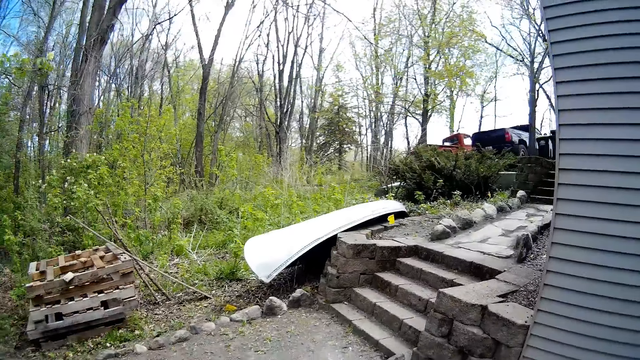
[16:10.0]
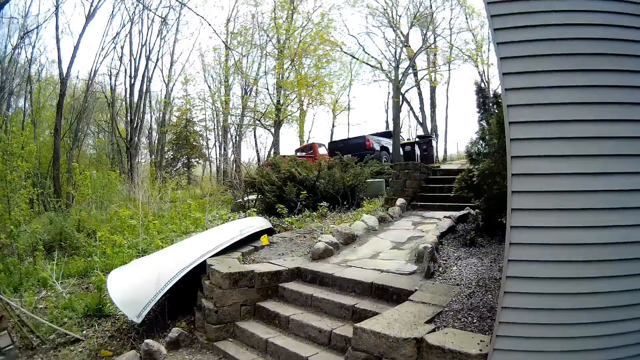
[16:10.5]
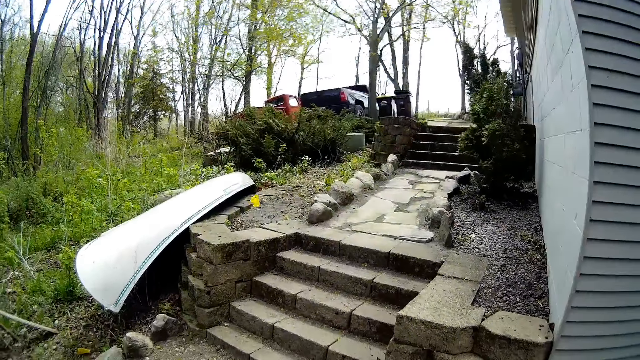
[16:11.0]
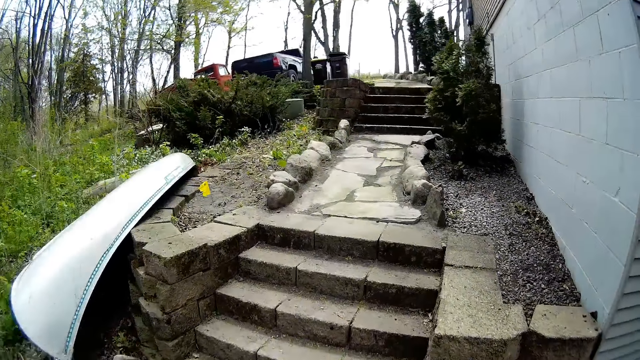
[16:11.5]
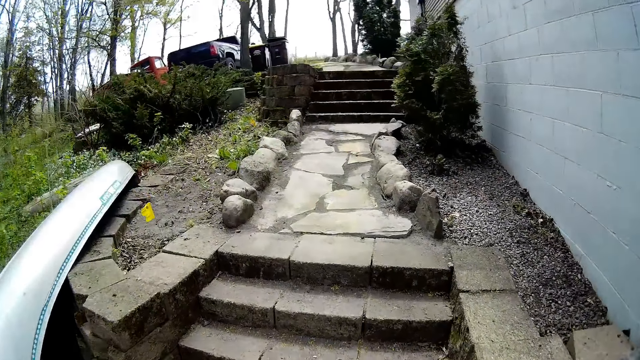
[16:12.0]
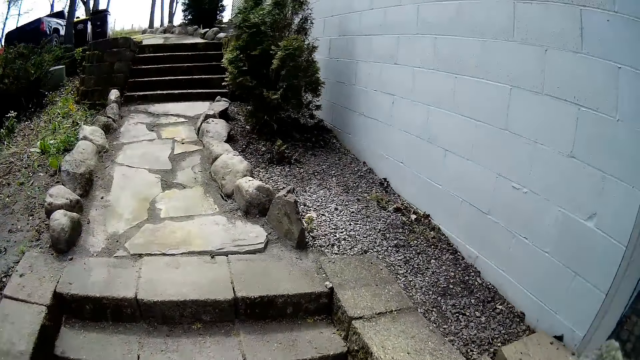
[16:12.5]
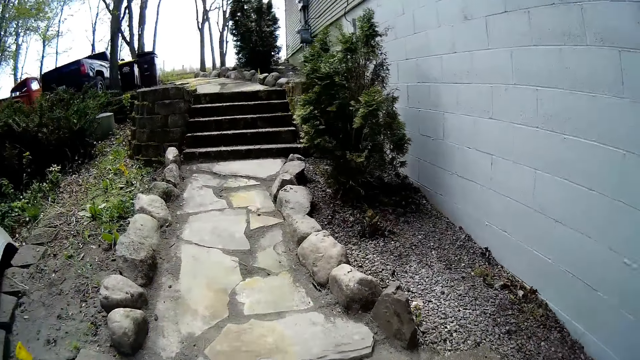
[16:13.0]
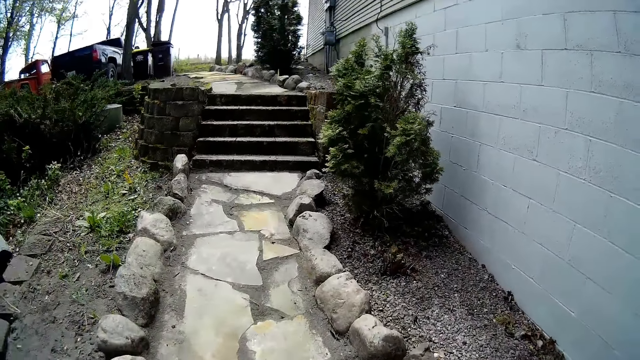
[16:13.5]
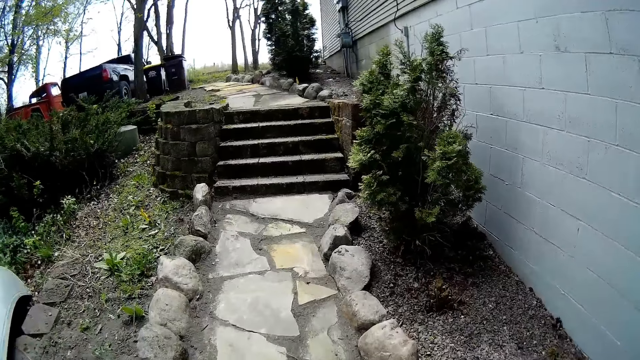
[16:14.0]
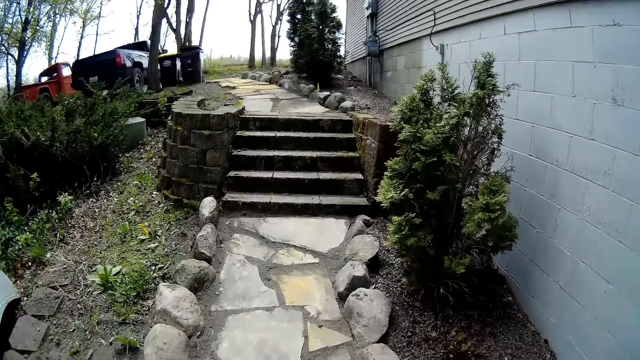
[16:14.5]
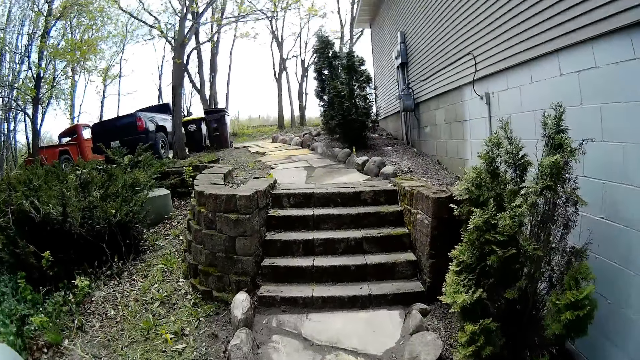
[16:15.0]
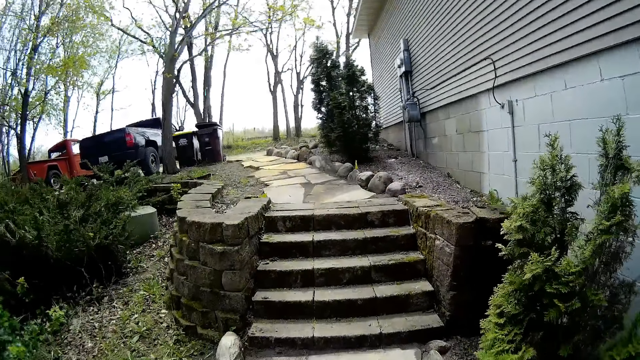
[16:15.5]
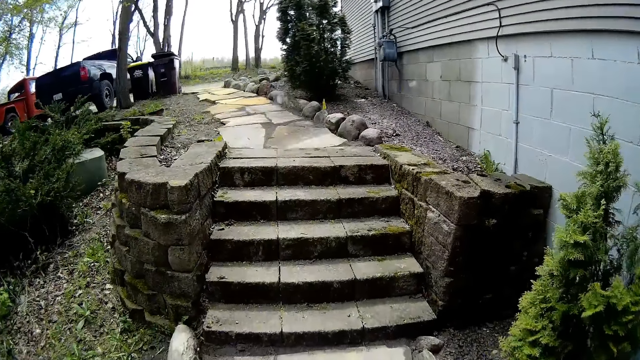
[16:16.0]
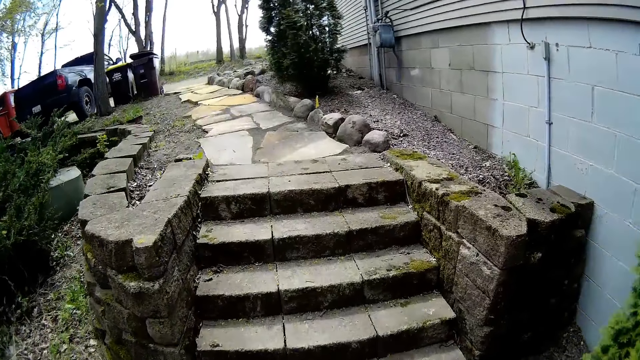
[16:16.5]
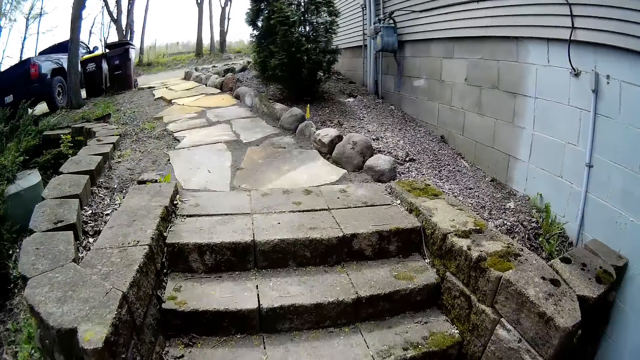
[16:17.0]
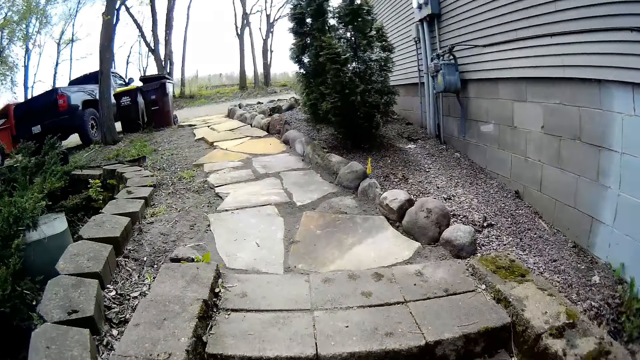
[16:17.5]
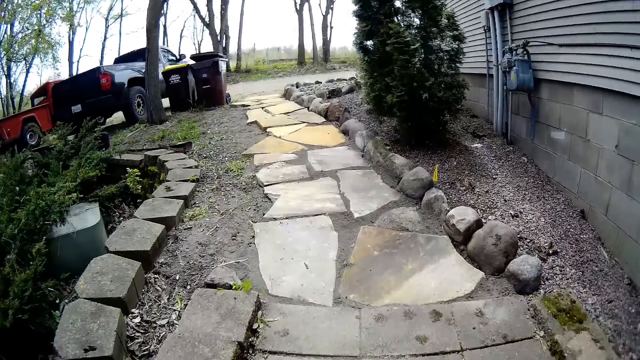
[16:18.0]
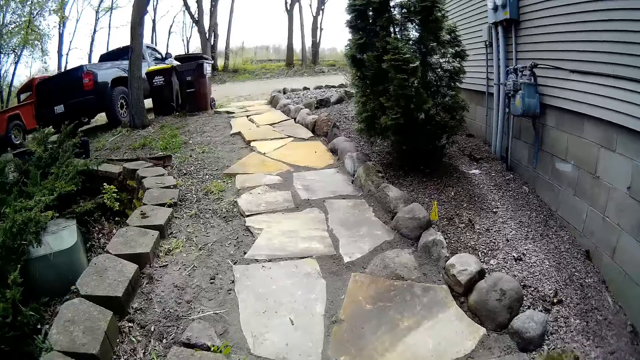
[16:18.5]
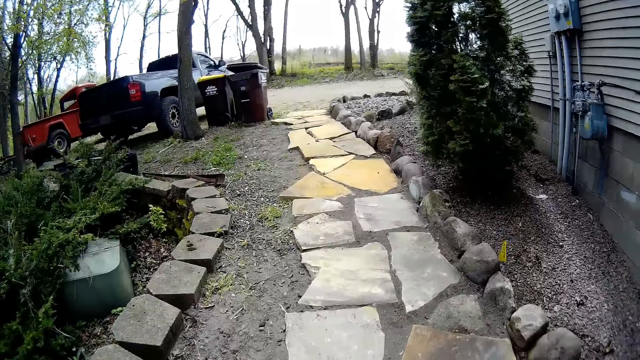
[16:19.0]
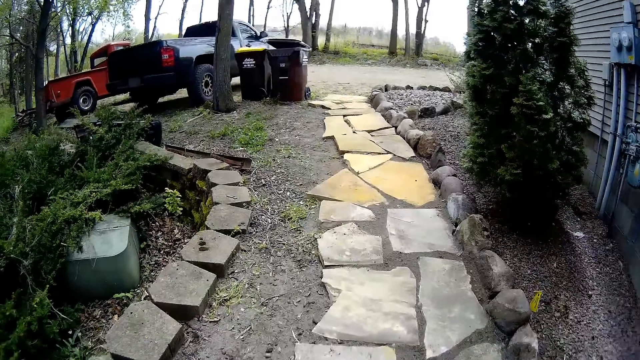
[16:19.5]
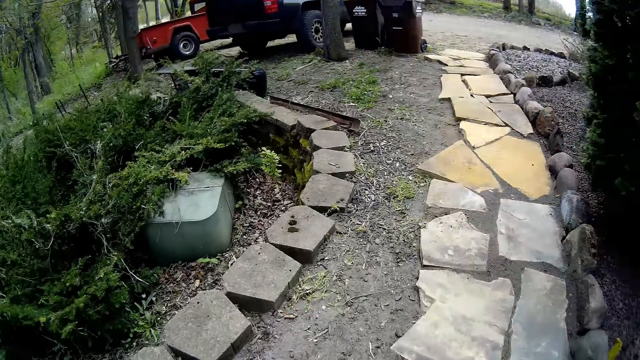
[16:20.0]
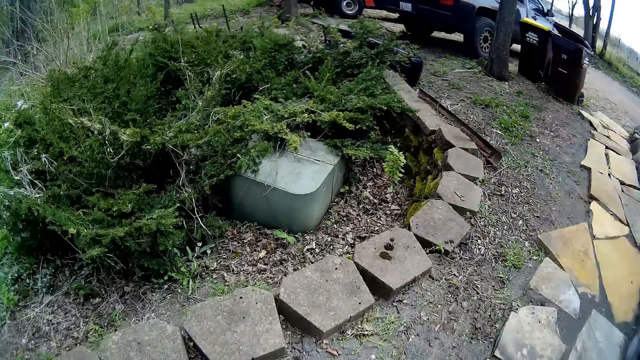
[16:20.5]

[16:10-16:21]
The camera wearer climbs up a staircase. They climb up the staircase again.

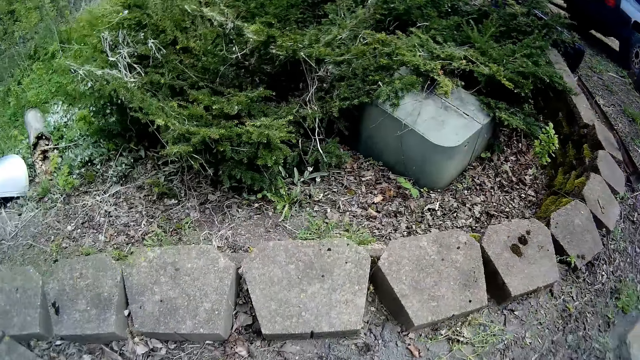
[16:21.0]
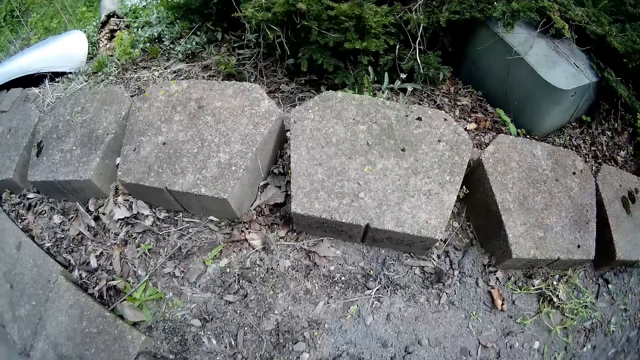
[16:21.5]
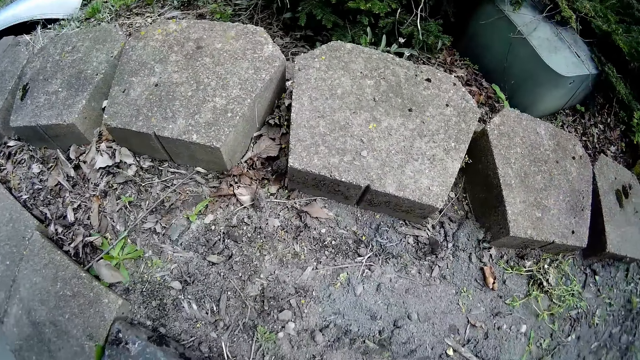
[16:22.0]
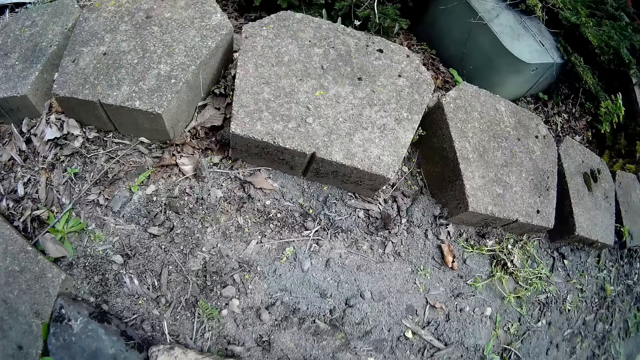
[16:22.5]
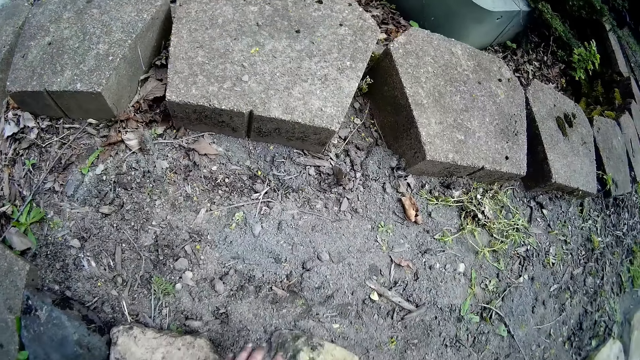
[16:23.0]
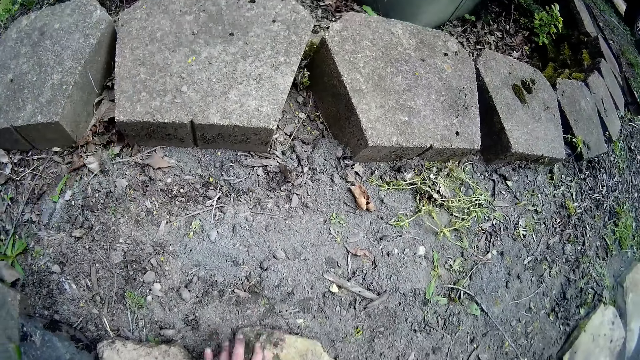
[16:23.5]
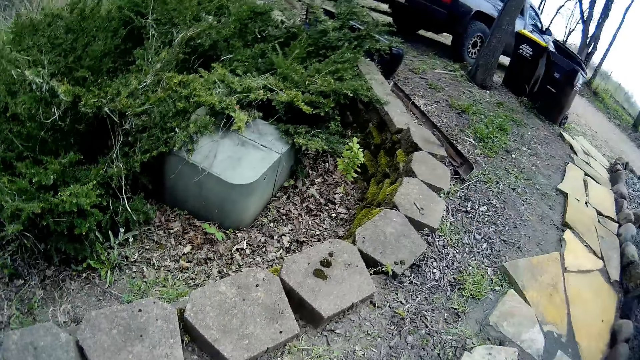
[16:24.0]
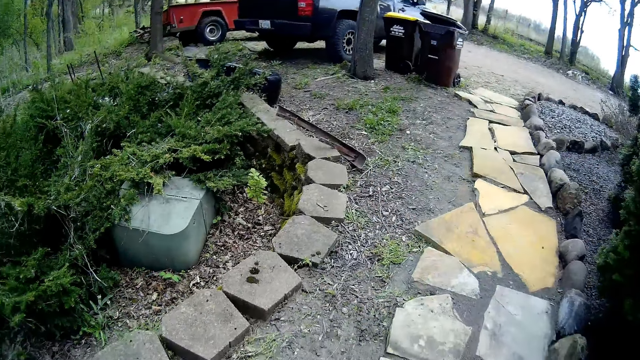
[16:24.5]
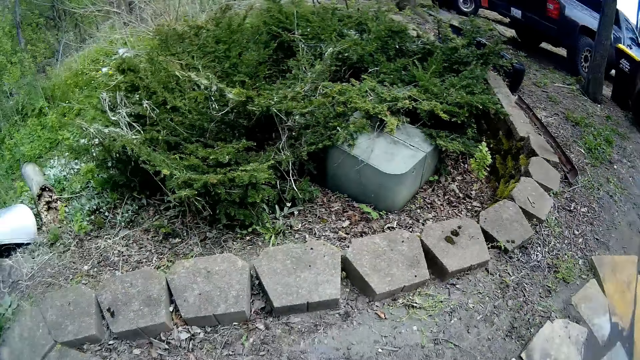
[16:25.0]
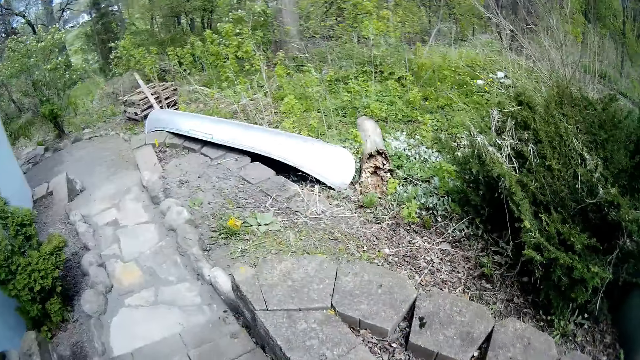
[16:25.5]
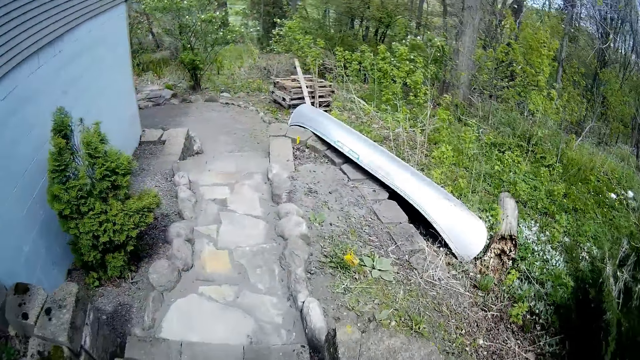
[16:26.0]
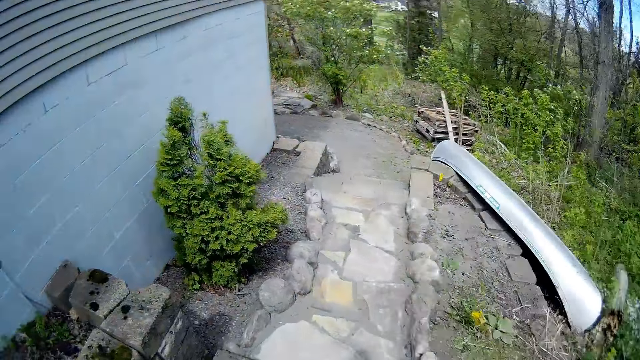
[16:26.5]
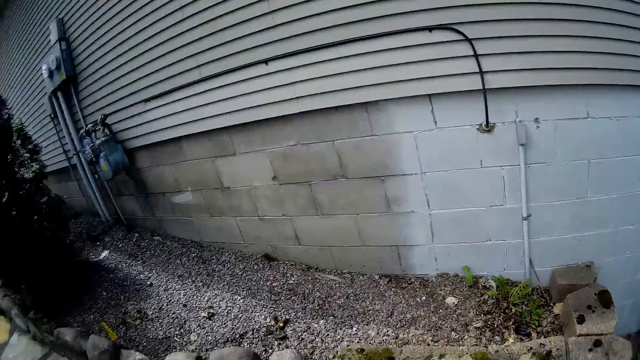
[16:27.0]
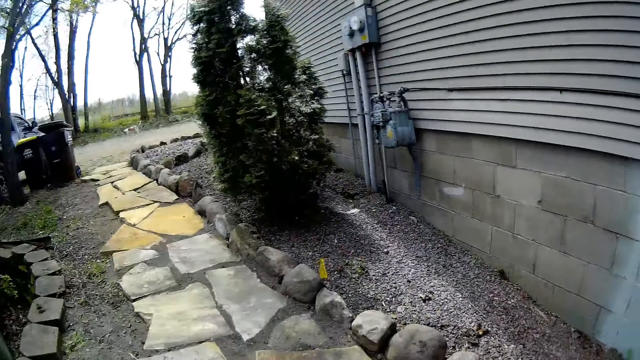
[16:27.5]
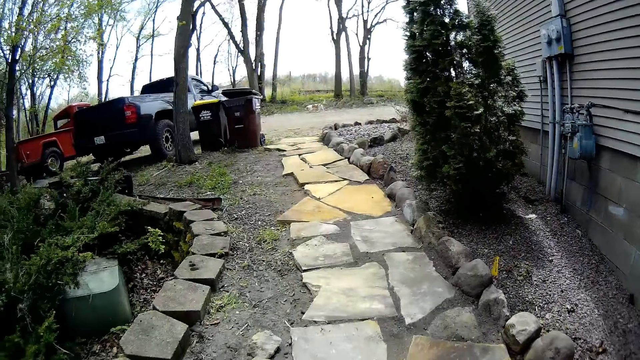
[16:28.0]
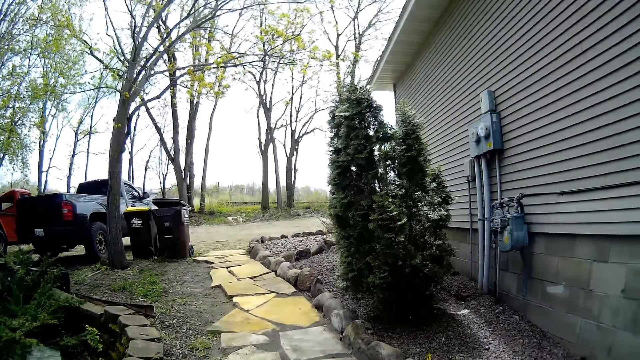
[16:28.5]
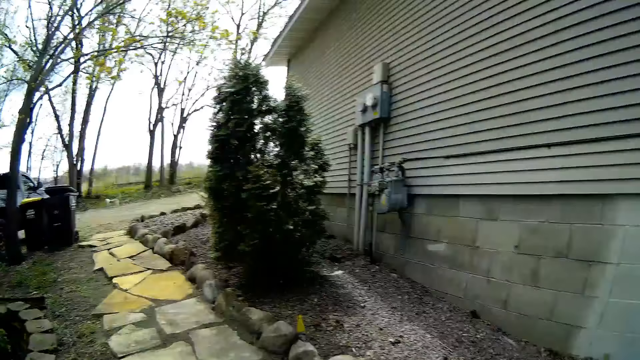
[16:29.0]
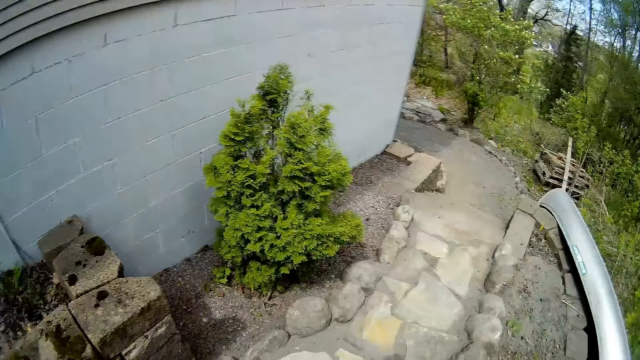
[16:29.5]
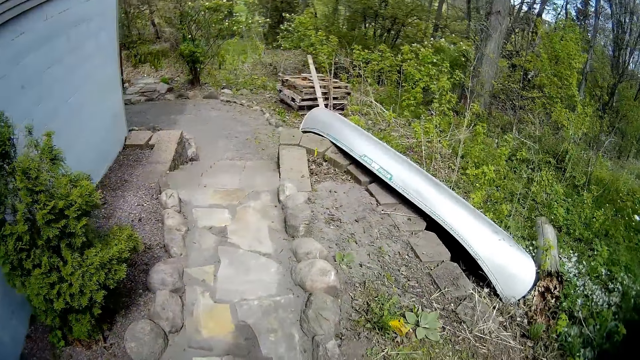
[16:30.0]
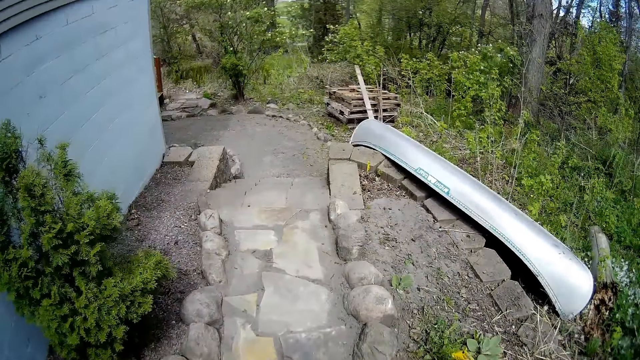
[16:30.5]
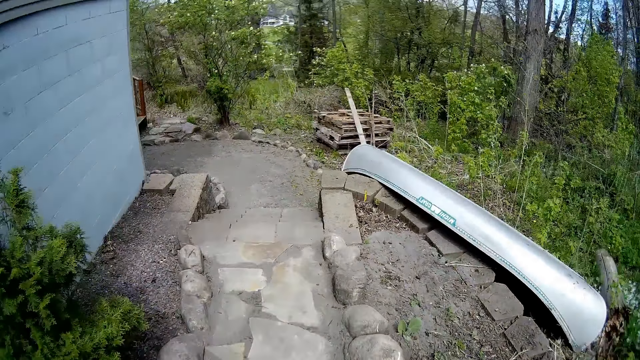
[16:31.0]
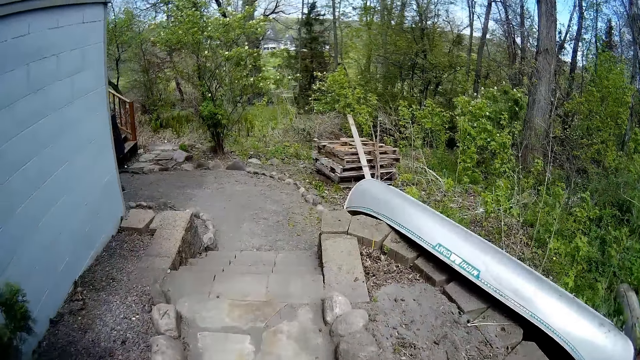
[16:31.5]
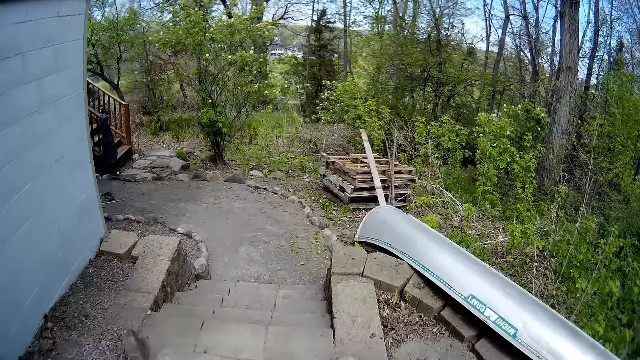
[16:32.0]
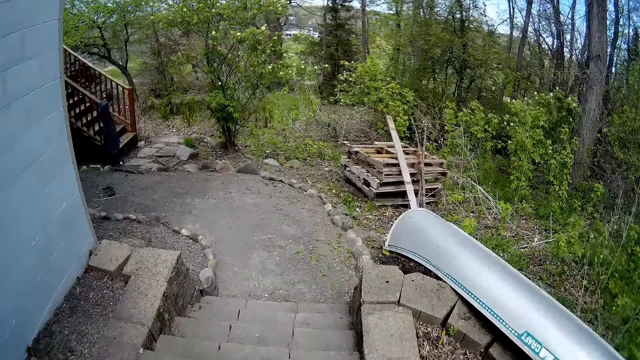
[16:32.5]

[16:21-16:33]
The camera wearer touches a stone on the ground with her left hand. She walks around.
